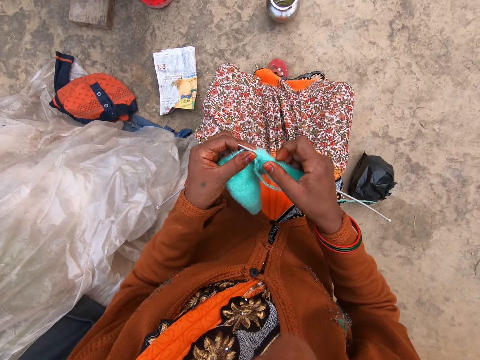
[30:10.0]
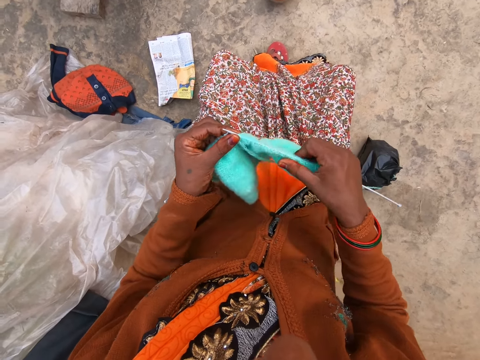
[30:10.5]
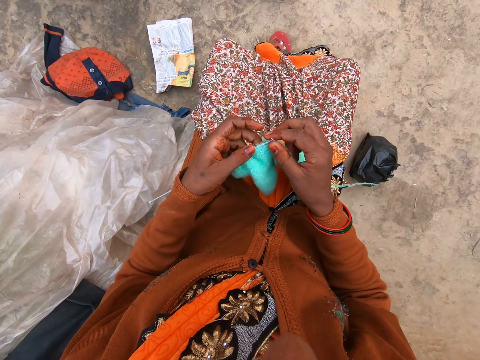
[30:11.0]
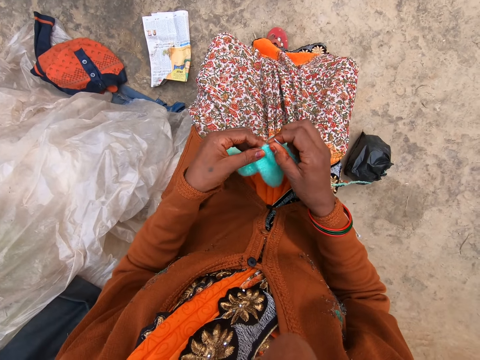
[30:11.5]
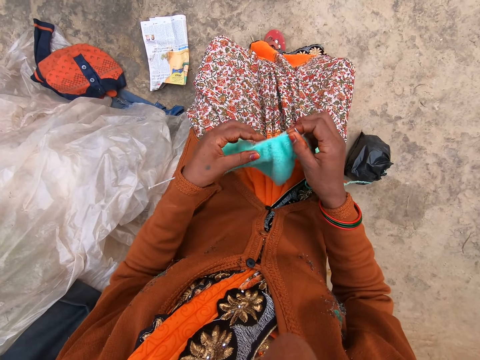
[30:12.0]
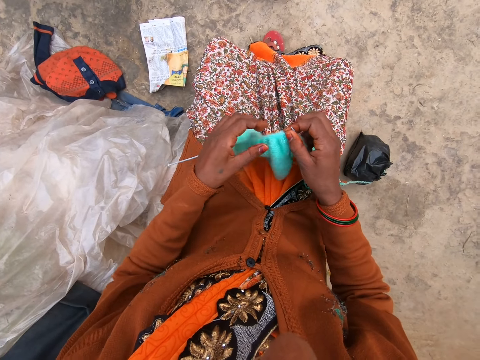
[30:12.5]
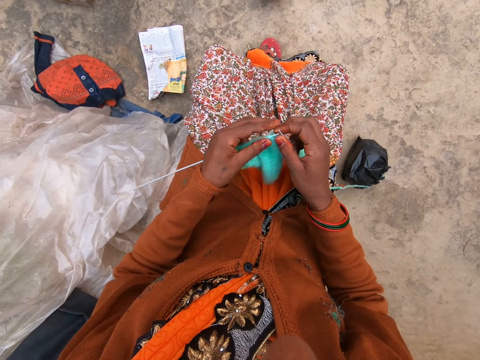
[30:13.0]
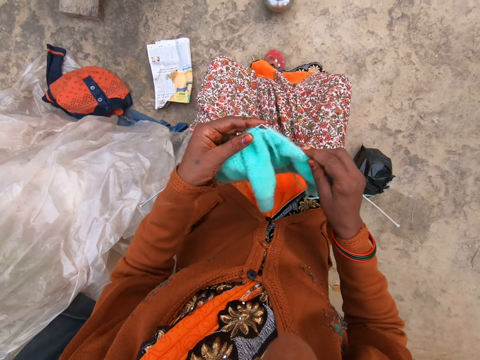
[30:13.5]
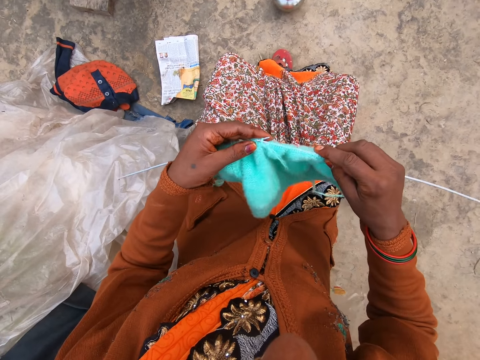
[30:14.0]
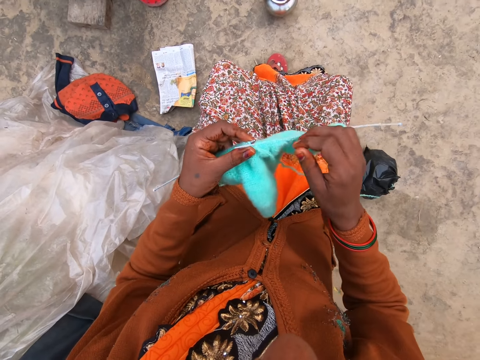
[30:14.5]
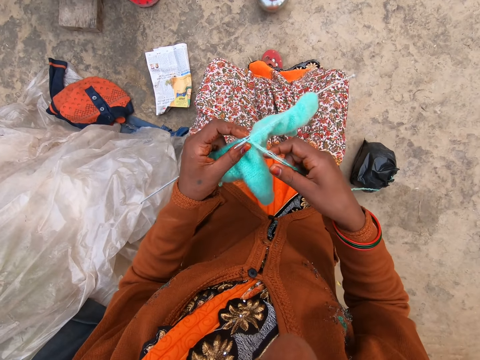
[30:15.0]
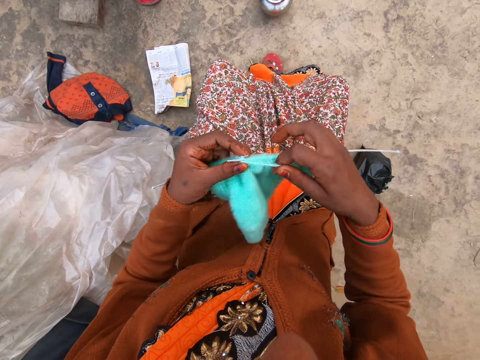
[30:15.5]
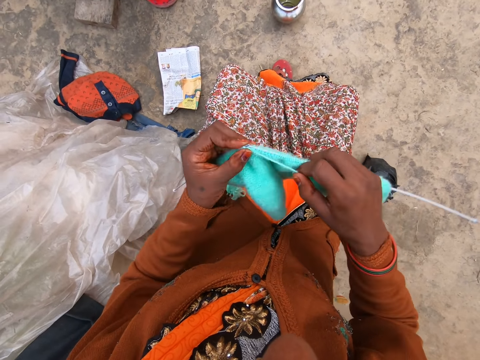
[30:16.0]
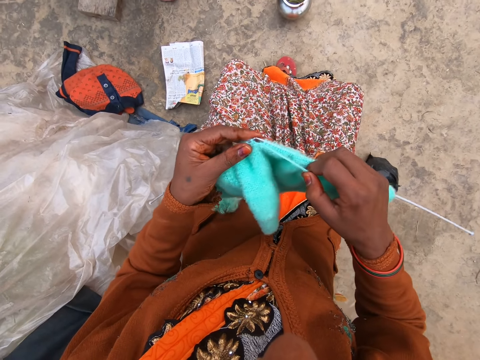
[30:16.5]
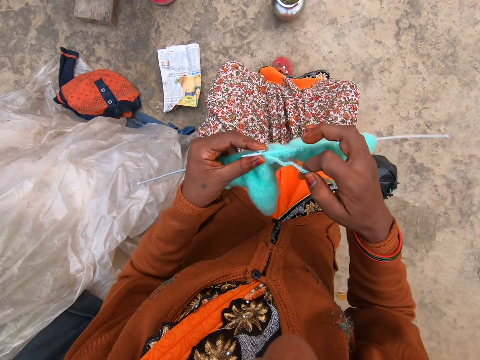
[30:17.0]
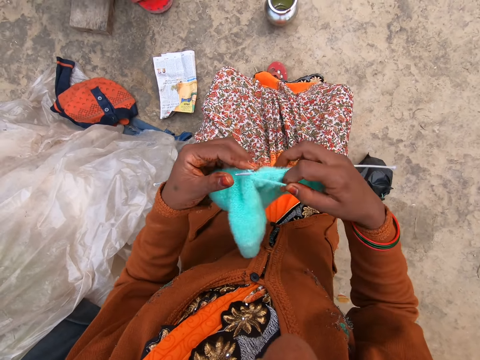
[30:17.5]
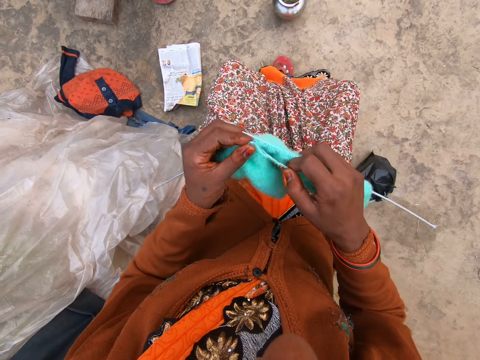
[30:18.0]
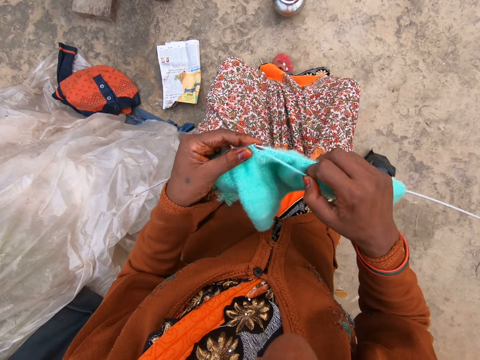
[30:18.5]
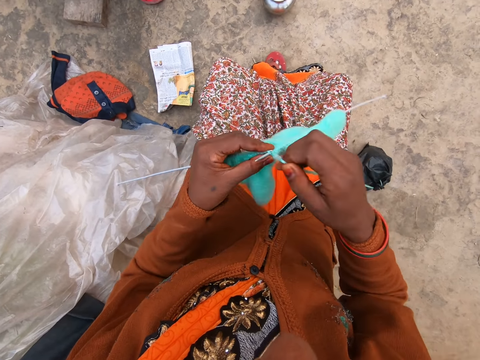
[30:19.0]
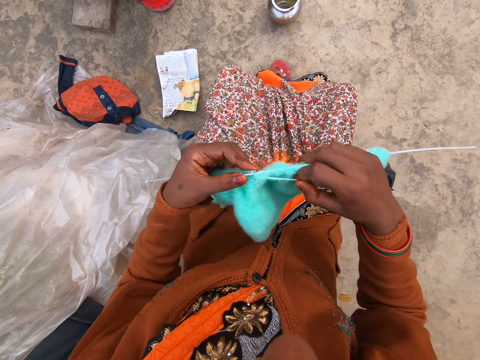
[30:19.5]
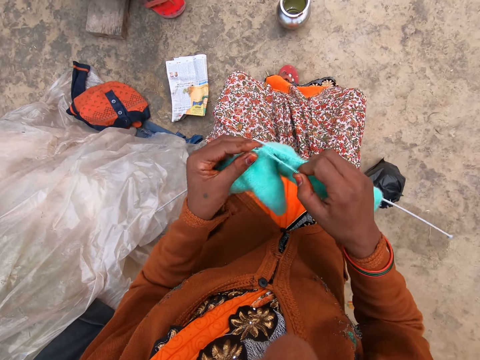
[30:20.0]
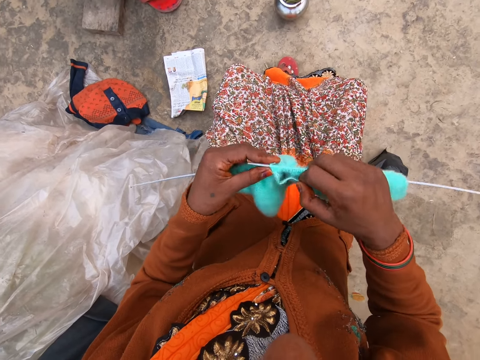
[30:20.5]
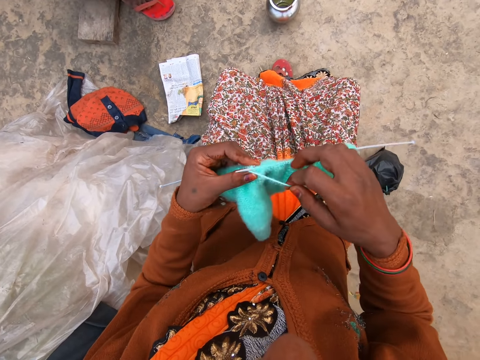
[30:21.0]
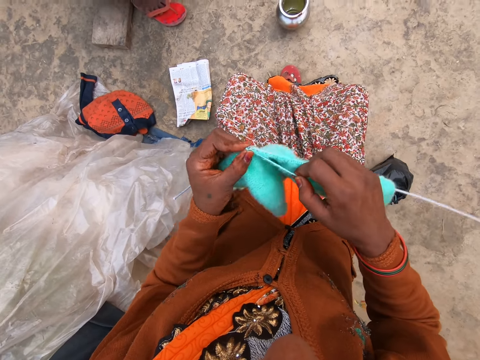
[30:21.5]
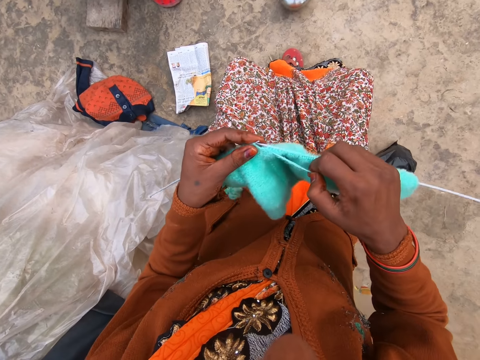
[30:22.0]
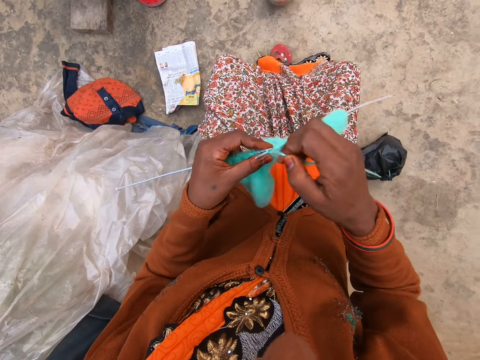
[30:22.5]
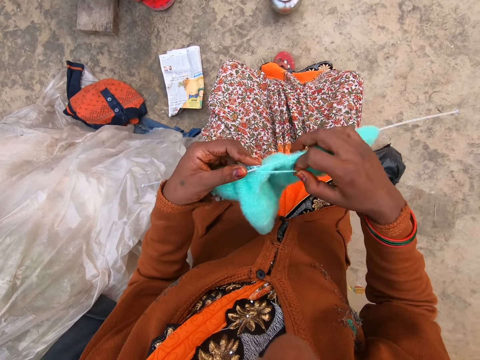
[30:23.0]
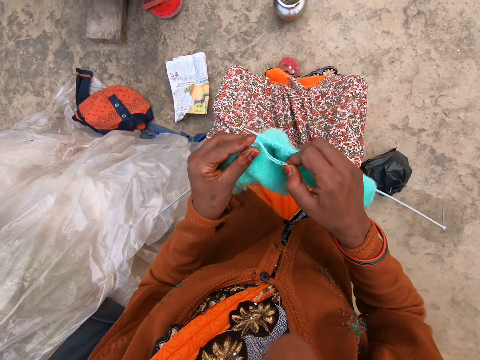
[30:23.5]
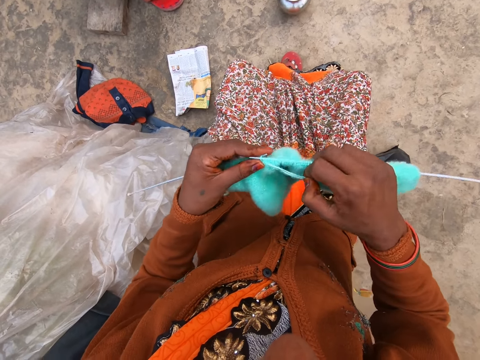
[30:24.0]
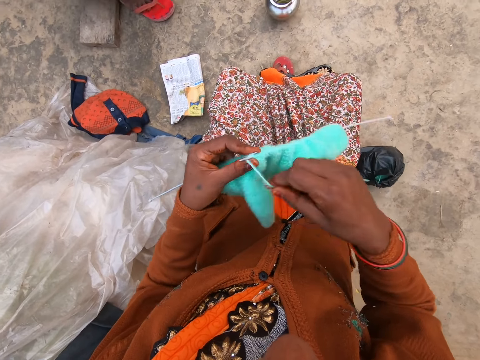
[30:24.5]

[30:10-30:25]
The camera wearer pulls the knitted fabric on the needle. They knit.

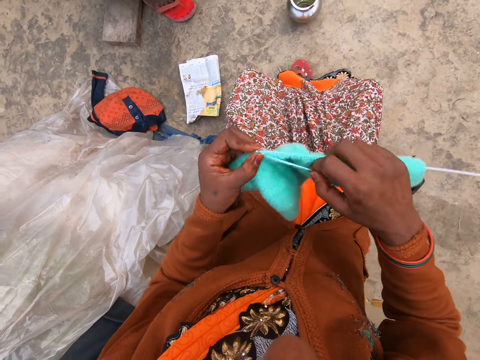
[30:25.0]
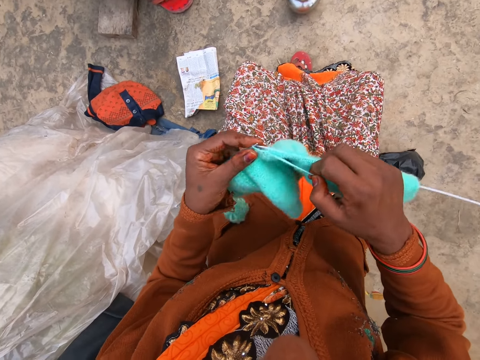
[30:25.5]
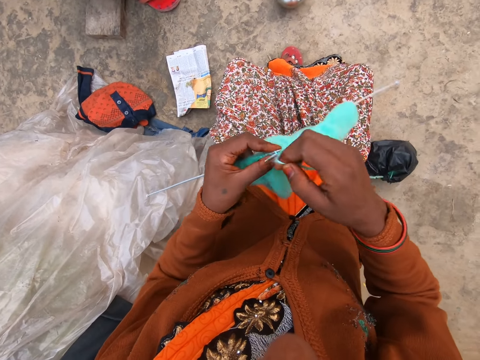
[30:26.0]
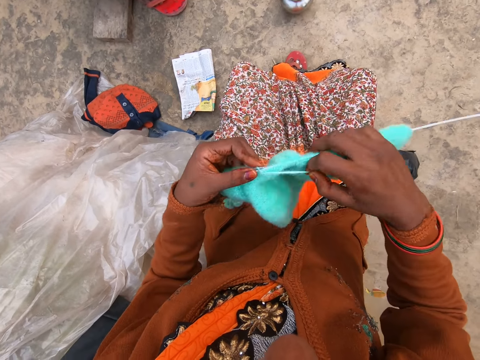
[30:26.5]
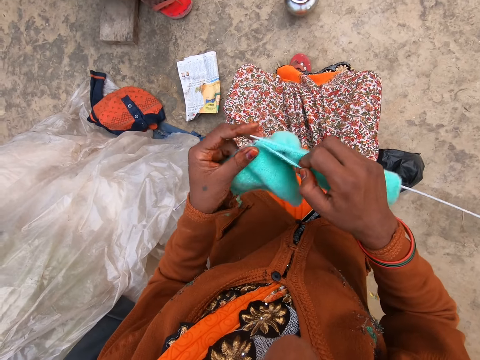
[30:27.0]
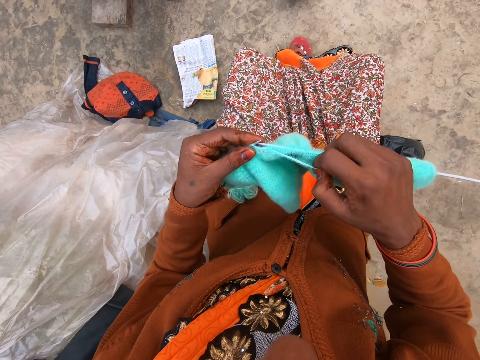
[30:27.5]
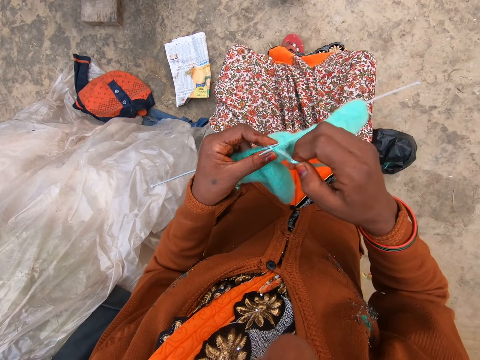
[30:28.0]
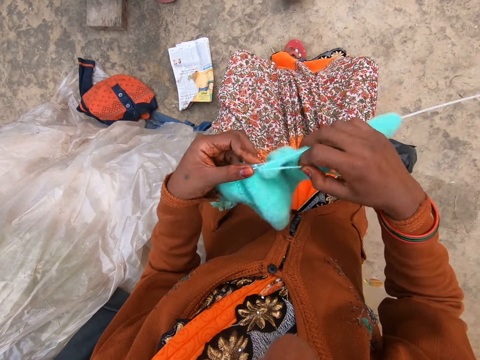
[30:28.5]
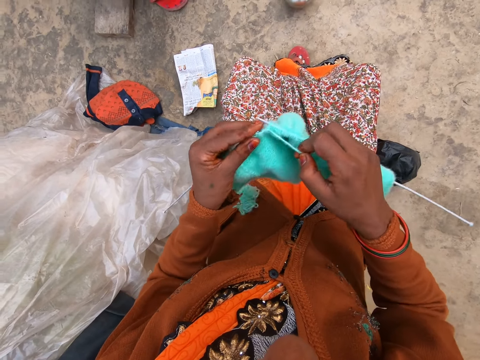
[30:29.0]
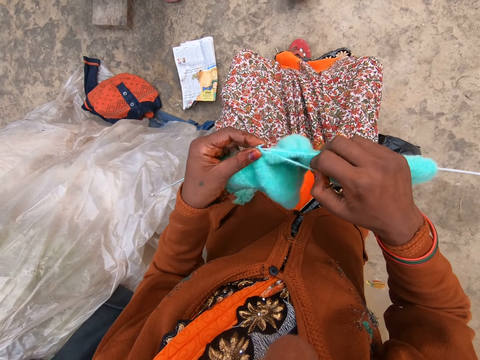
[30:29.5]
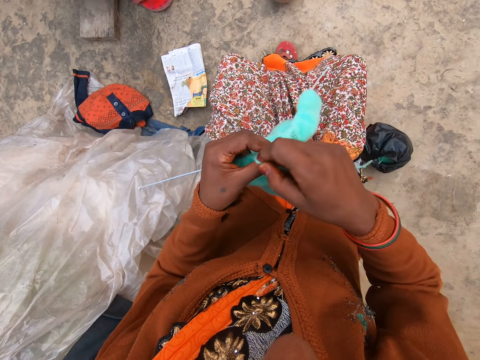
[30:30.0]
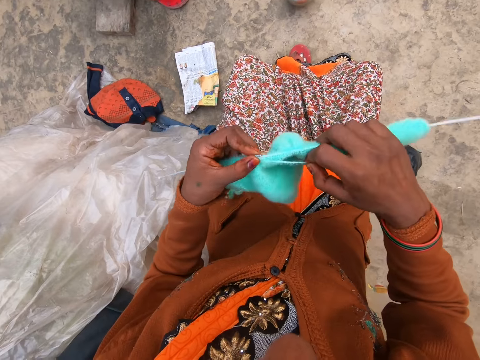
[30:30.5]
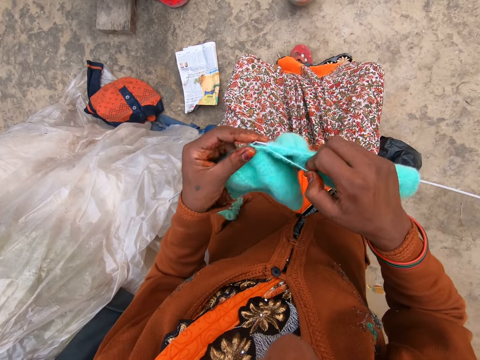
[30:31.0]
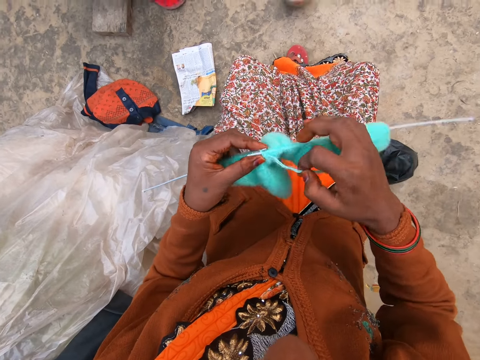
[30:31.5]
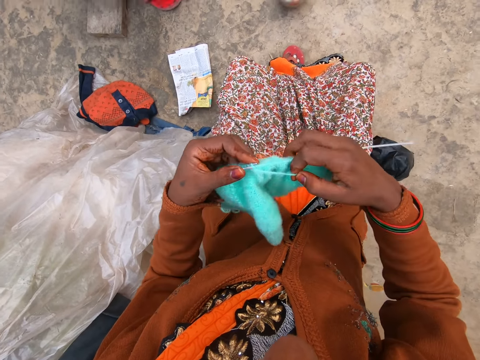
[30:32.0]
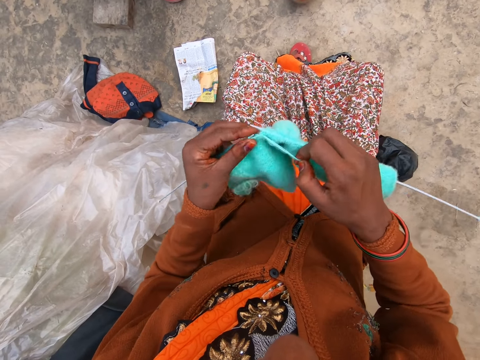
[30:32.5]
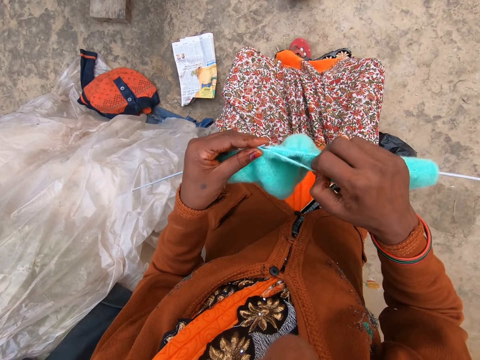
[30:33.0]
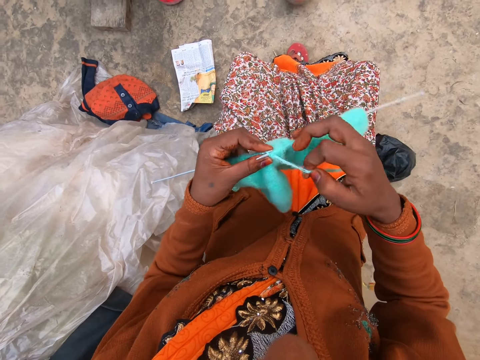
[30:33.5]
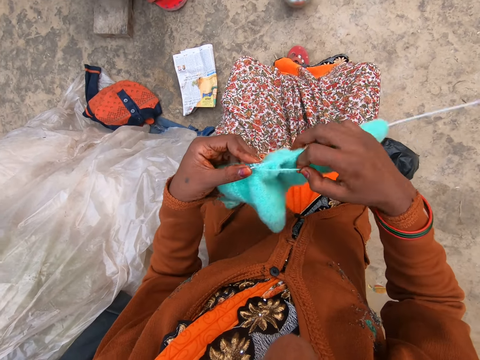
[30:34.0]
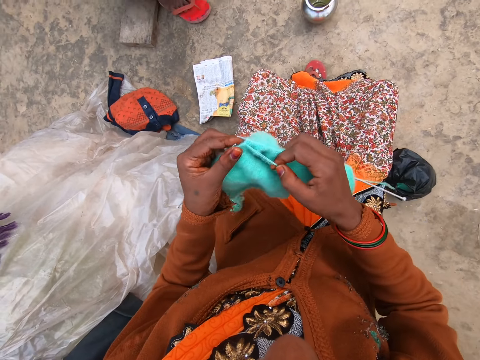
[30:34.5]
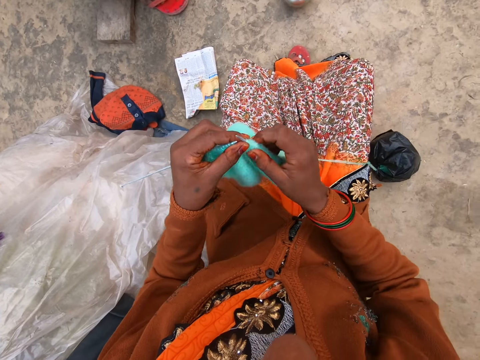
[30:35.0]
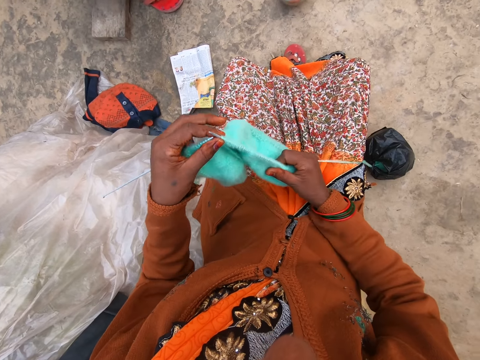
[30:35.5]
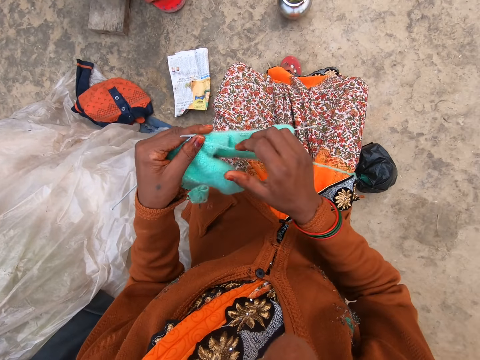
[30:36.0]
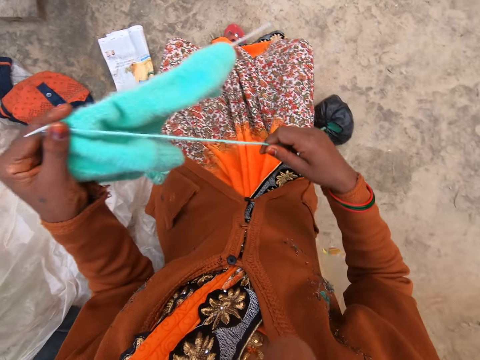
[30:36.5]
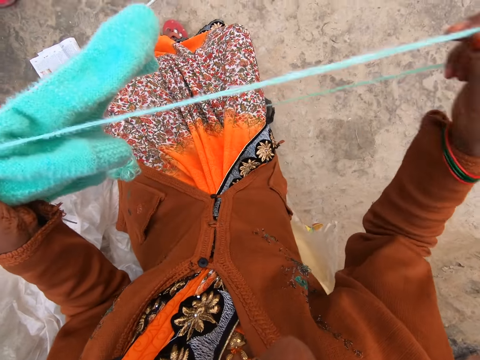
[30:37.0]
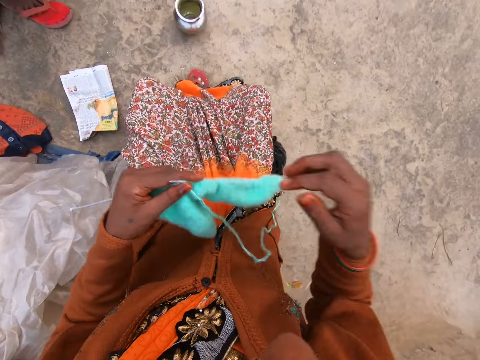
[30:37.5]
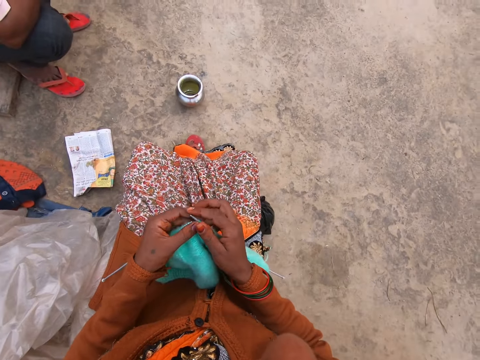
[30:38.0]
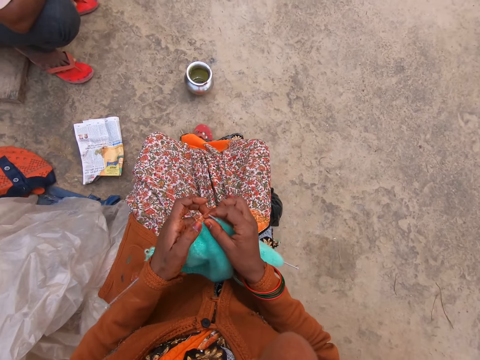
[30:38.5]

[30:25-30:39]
The camera wearer holds the knitted yarn and knitting pins with her left hand. She pulls the string of yarn with her right hand.
